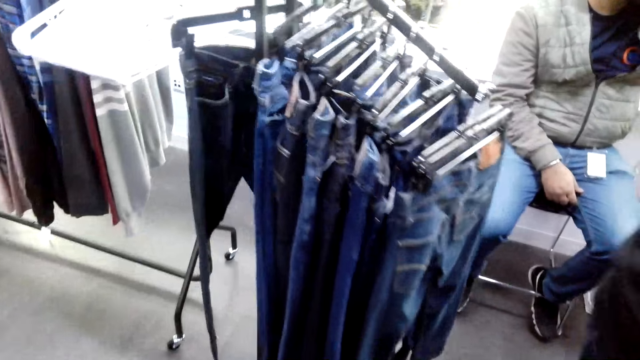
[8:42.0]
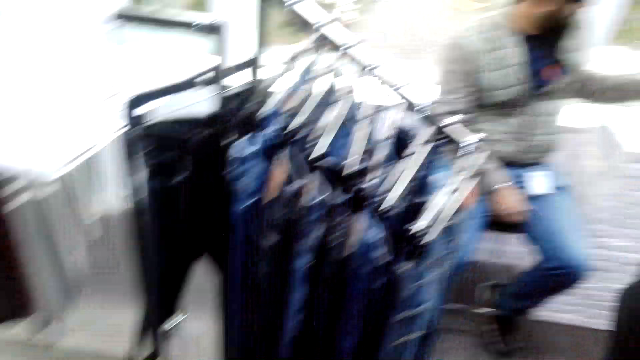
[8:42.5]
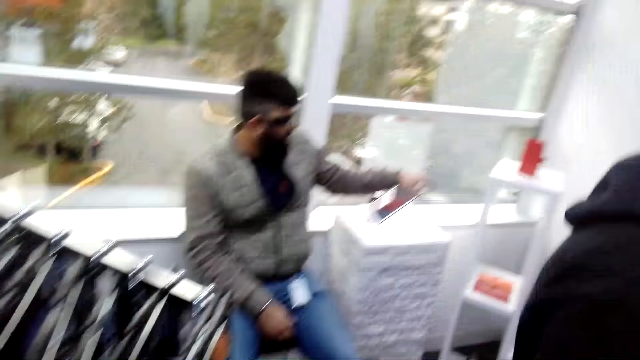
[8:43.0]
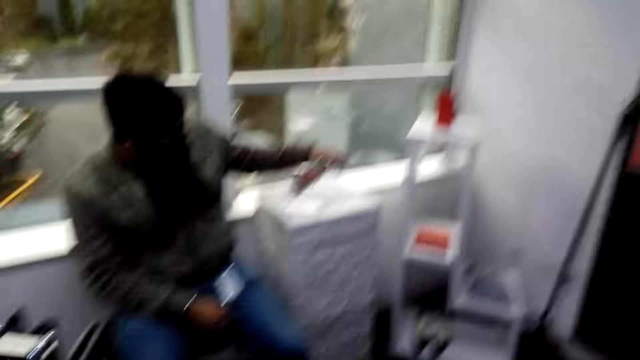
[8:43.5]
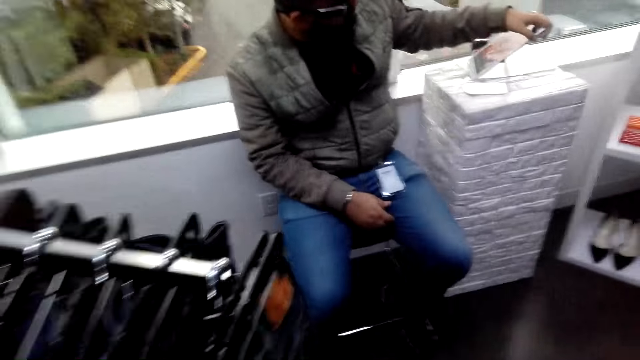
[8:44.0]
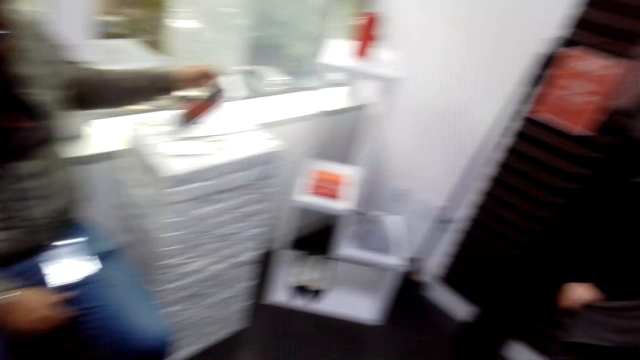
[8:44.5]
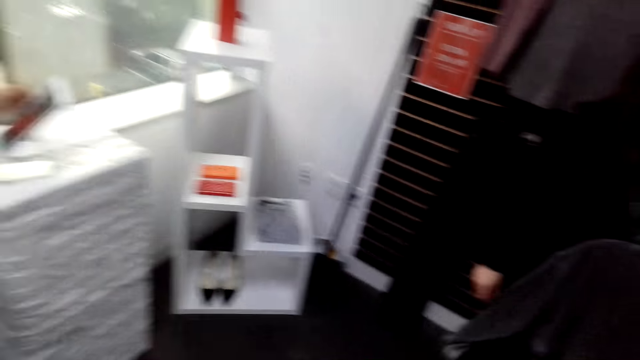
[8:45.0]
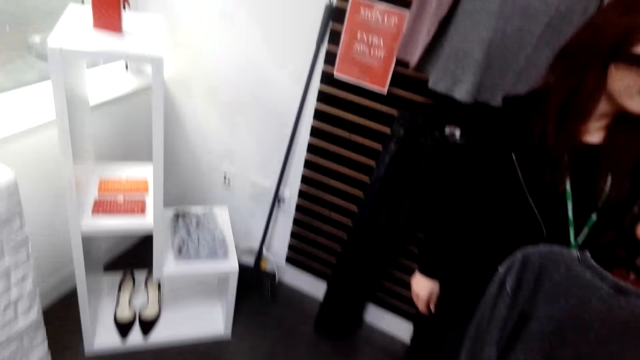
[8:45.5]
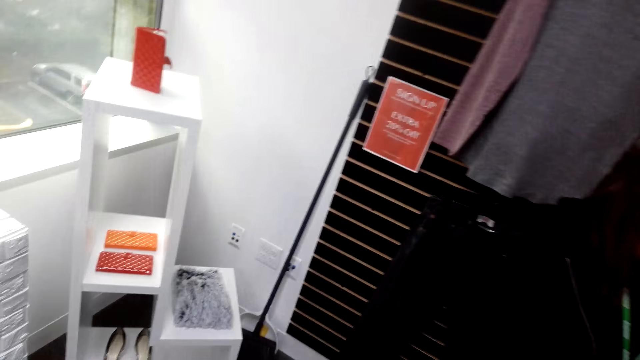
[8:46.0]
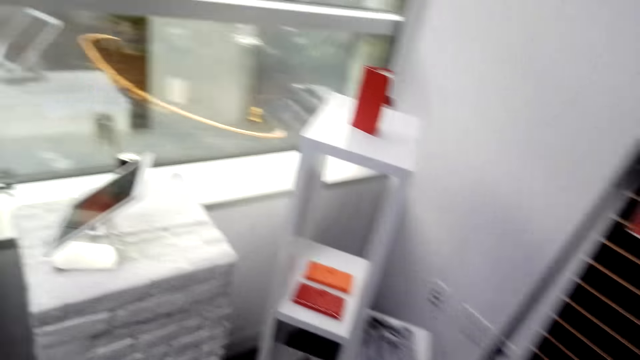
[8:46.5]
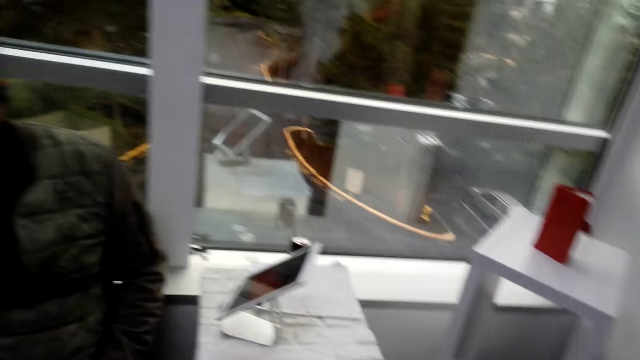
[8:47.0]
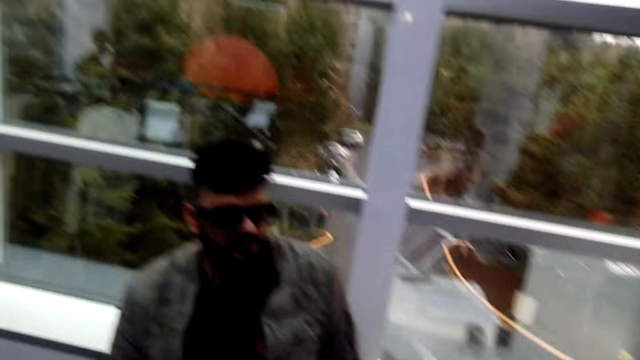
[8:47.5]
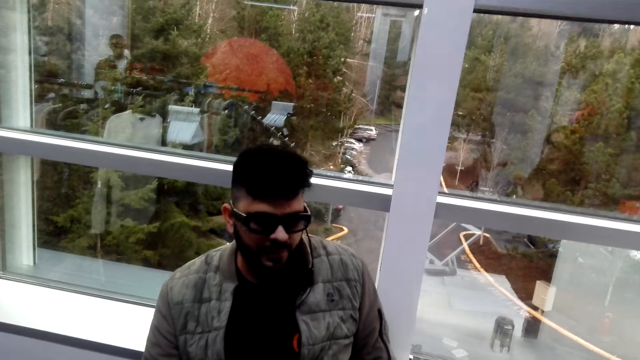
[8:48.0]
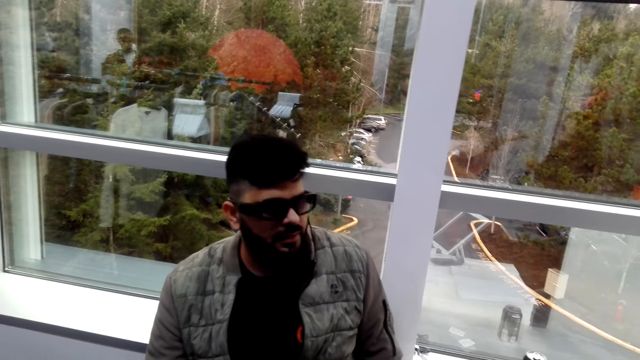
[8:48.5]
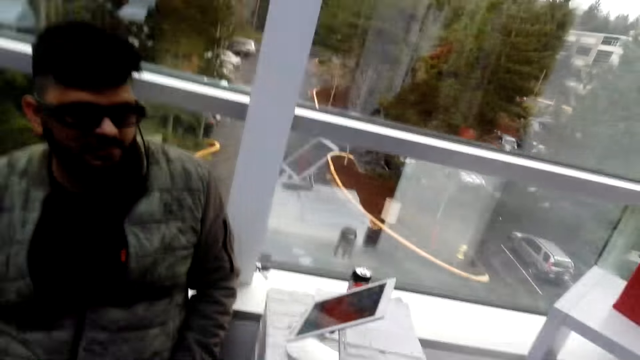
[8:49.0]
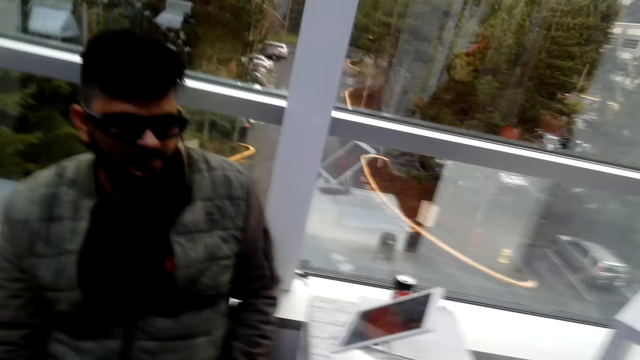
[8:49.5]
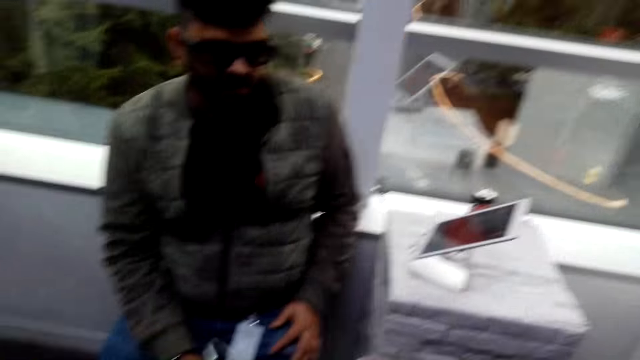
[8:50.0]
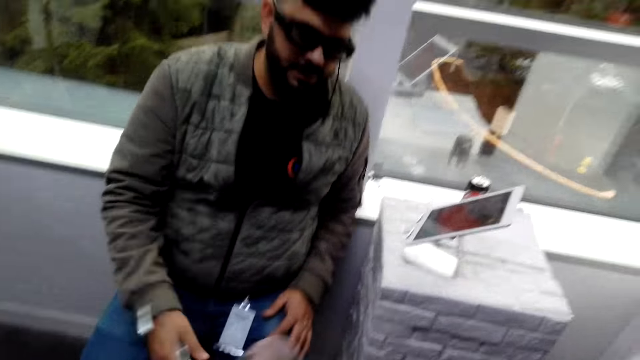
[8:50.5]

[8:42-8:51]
A man lifts the phone. A woman lifts the cloth. The camera wearer looks around. The man talks.

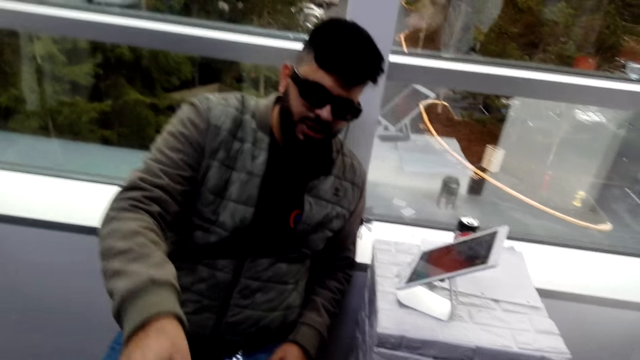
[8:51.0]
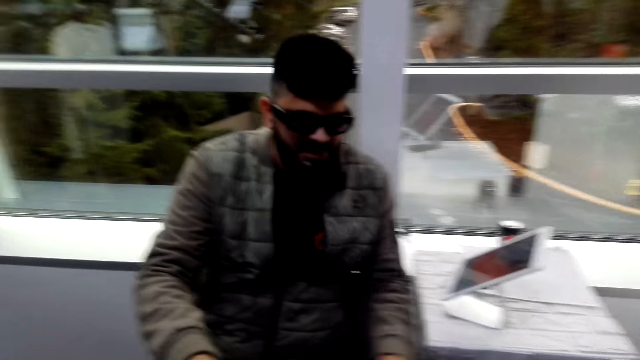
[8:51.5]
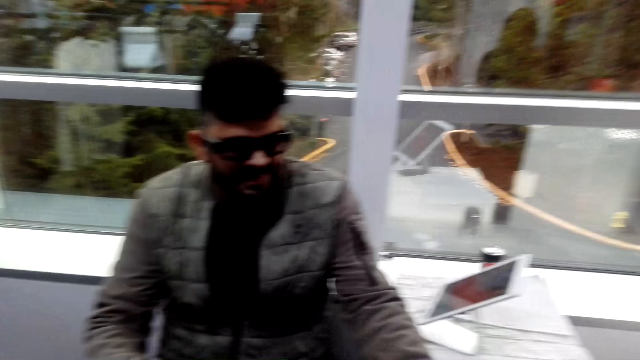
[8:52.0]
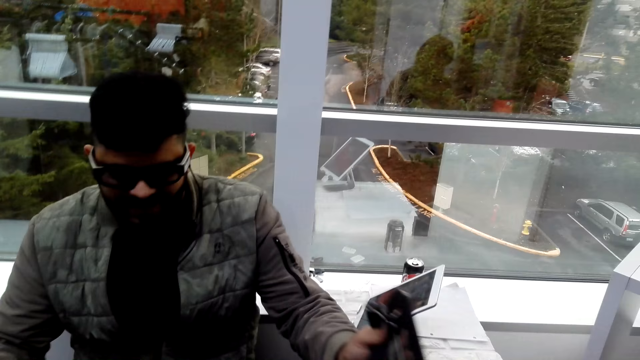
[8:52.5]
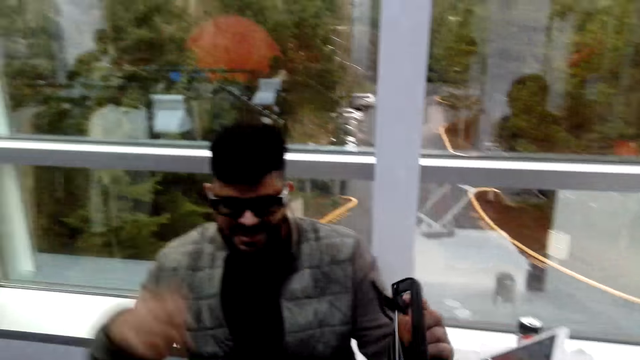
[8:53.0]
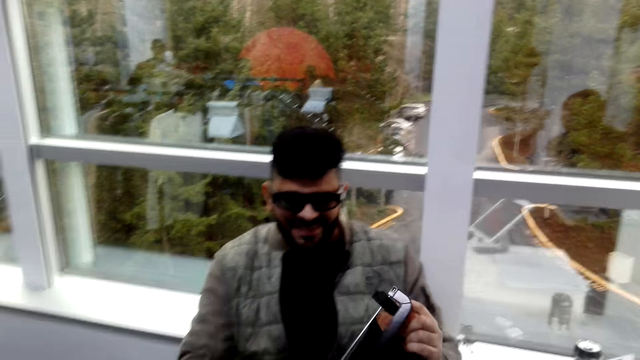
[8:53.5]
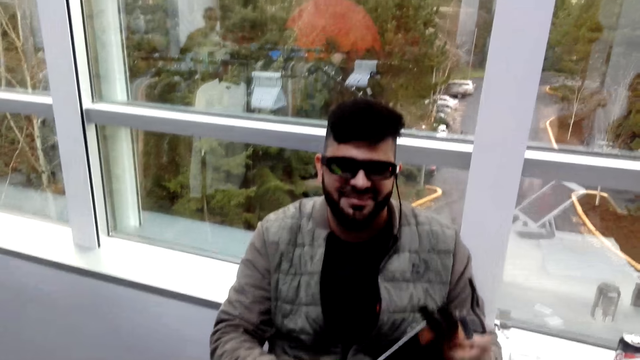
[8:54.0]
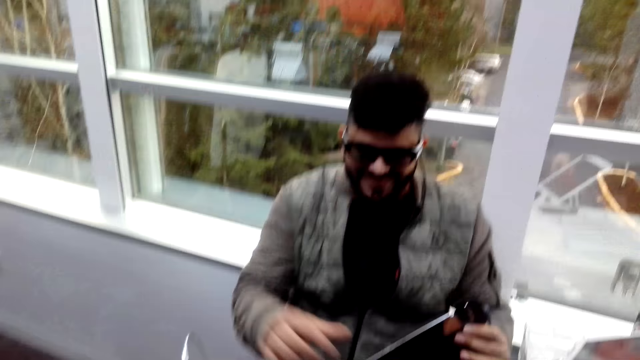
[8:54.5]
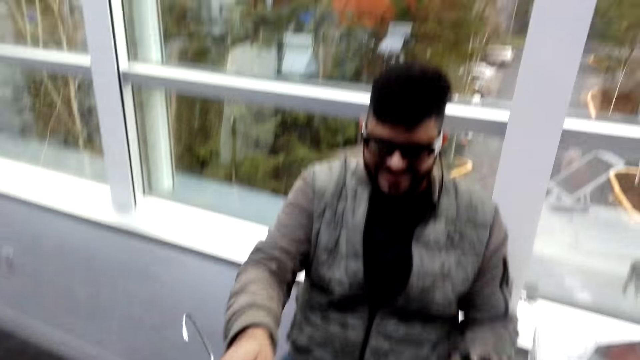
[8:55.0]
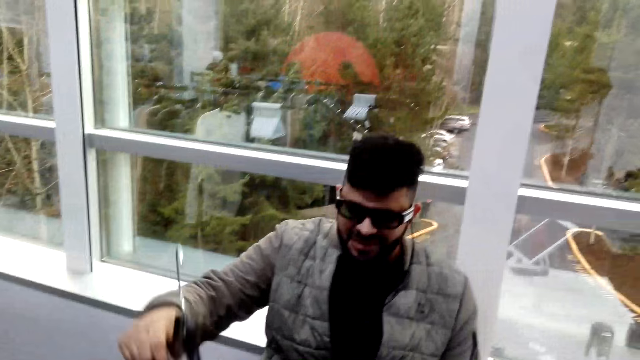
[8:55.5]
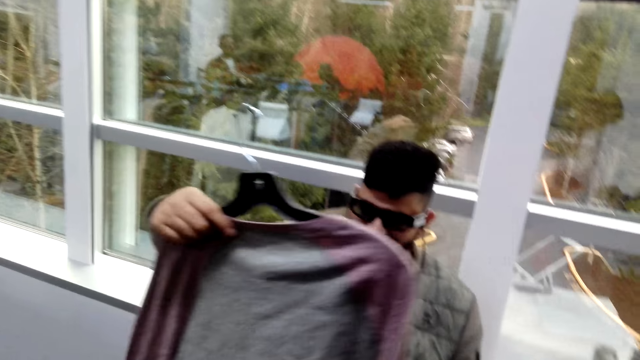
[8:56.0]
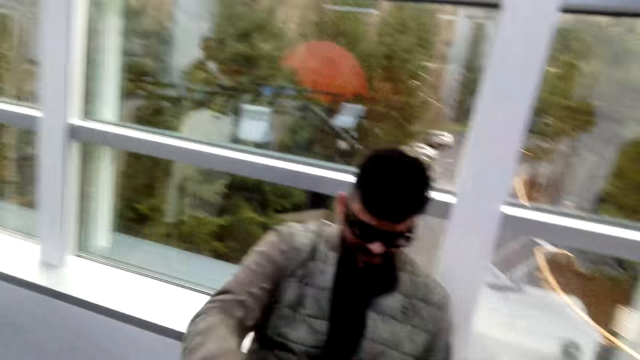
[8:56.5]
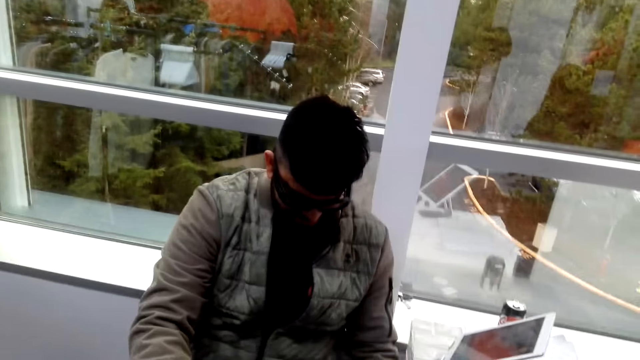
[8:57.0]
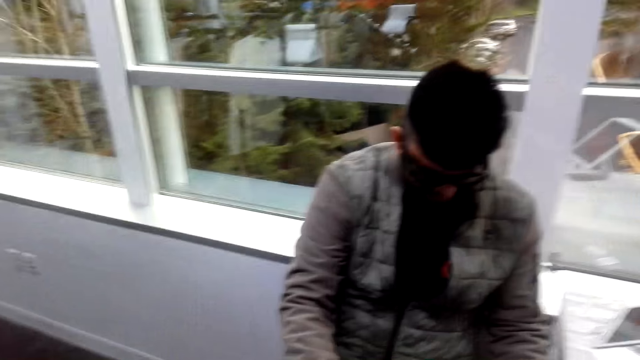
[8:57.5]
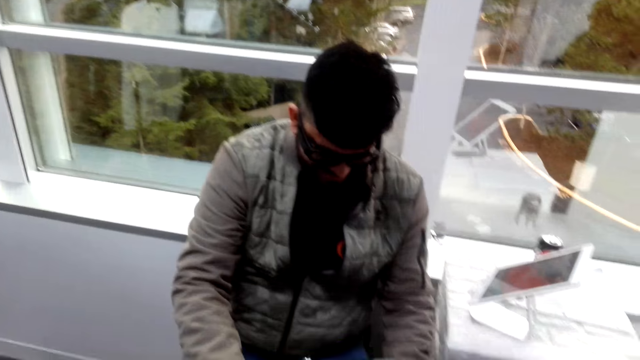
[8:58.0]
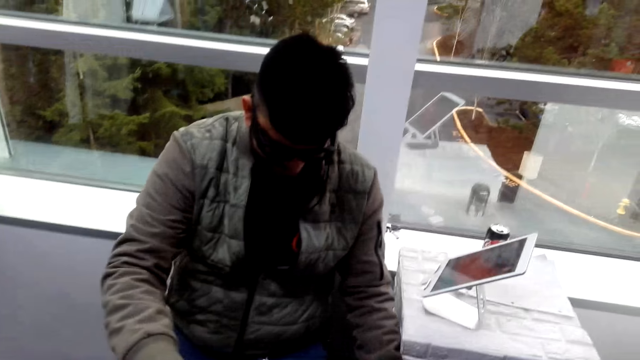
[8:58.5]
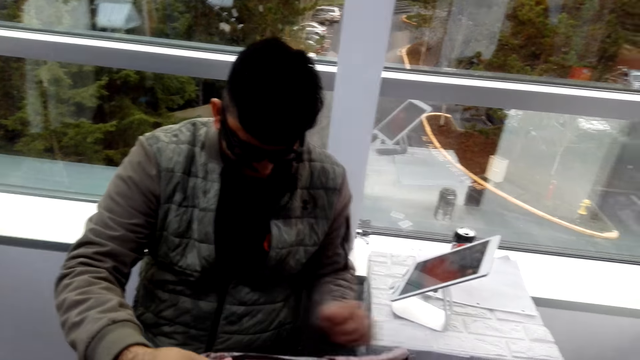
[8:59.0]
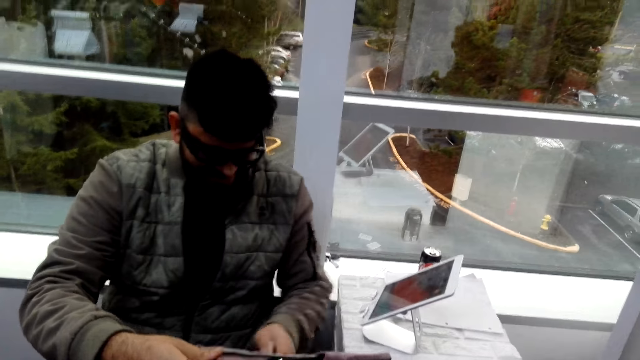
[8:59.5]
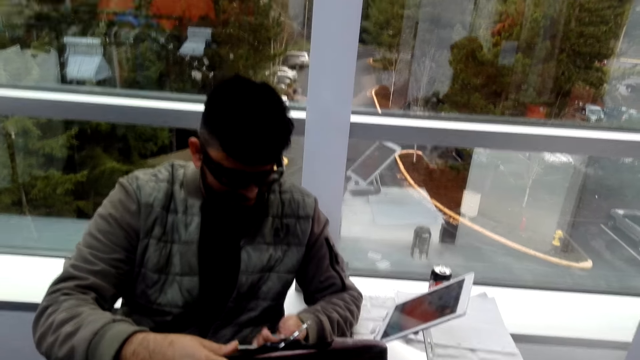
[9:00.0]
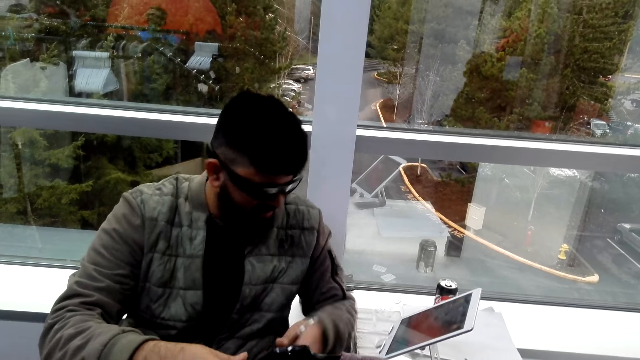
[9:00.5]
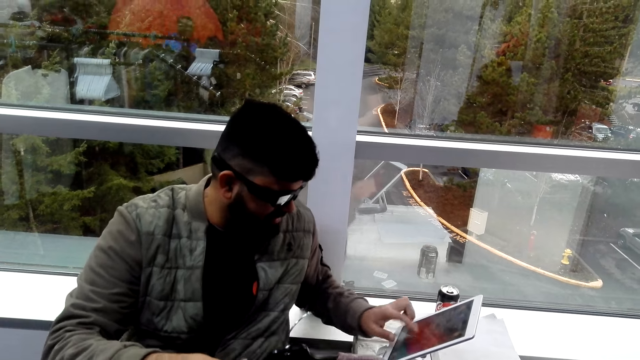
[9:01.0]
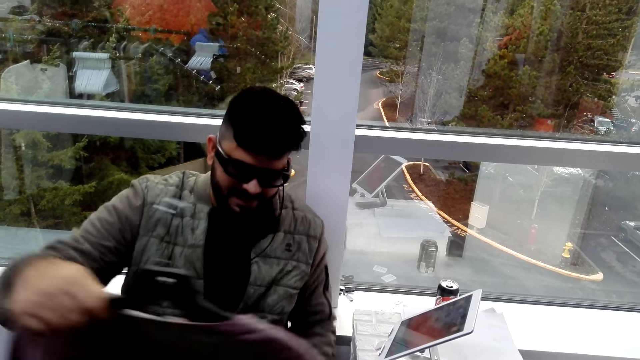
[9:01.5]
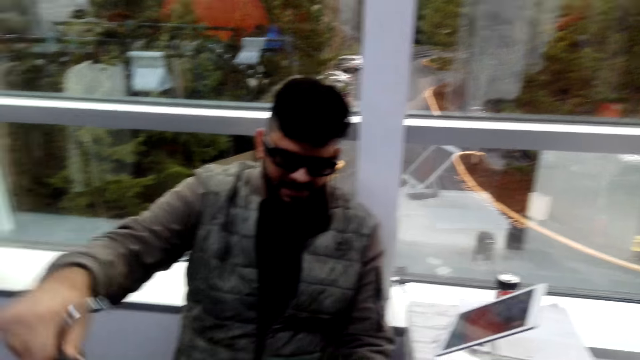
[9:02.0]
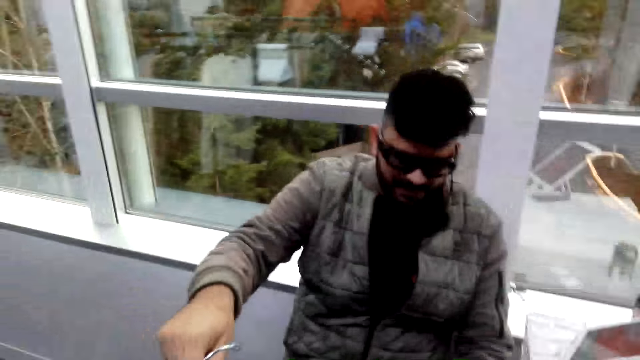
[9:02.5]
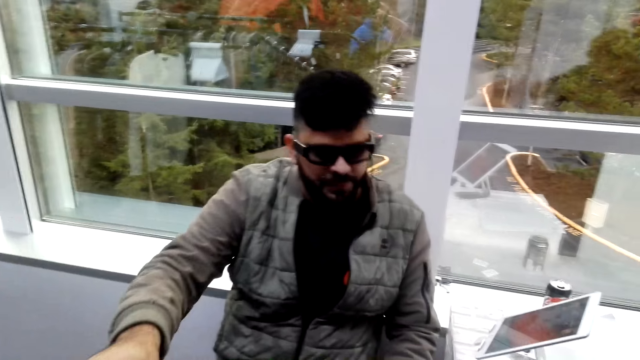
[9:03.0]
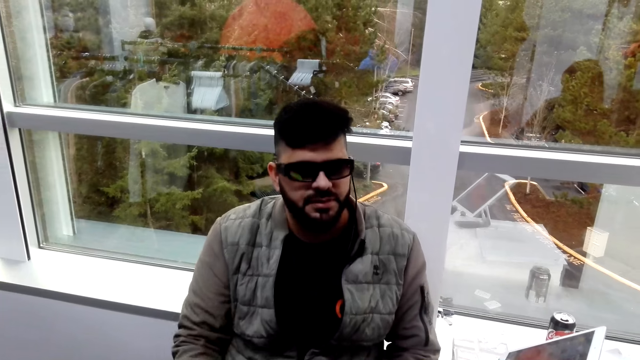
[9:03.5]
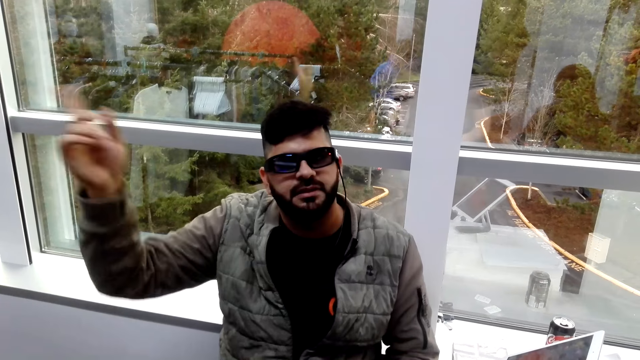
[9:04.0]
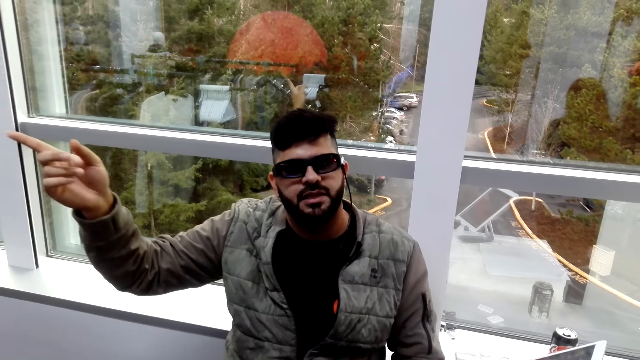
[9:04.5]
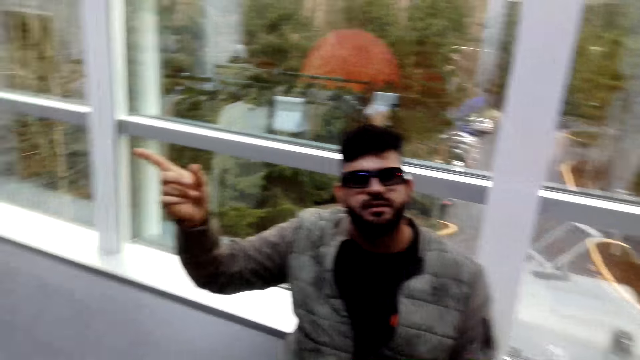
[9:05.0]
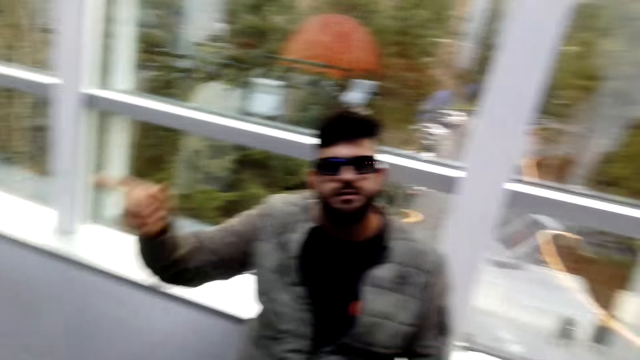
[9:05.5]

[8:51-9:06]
A man picks up the cloth. The man picks up two clothes. The man pulls the cloth, drops the cloth, and points.
